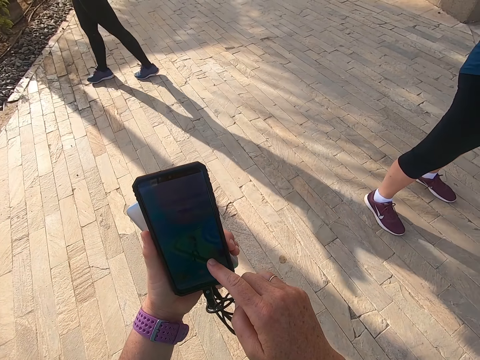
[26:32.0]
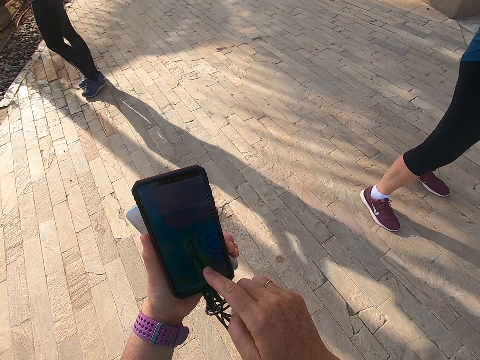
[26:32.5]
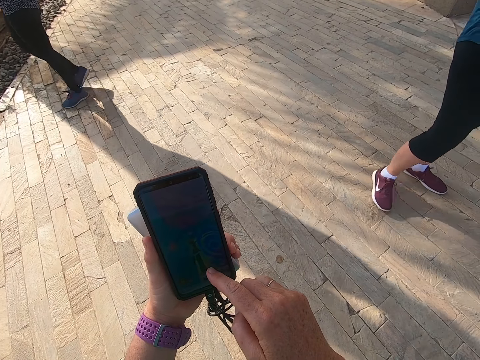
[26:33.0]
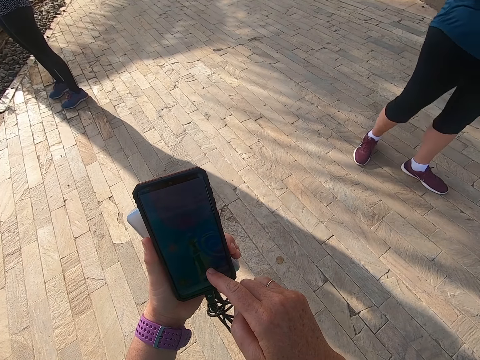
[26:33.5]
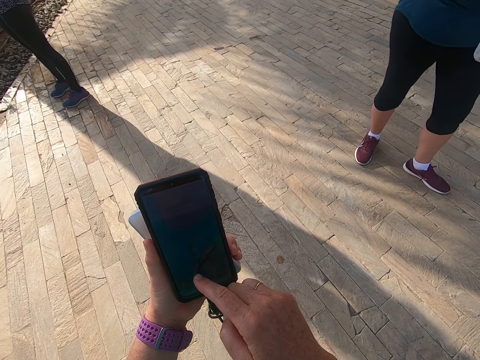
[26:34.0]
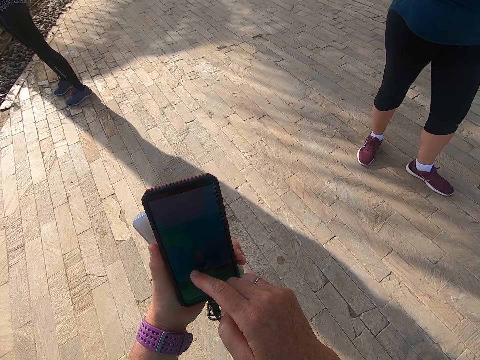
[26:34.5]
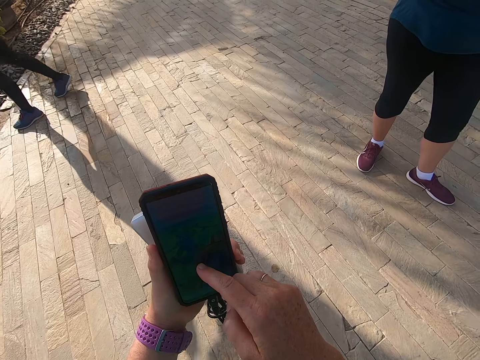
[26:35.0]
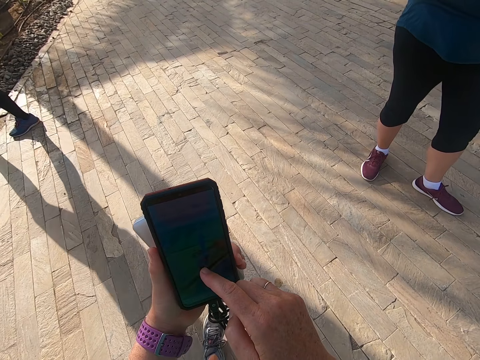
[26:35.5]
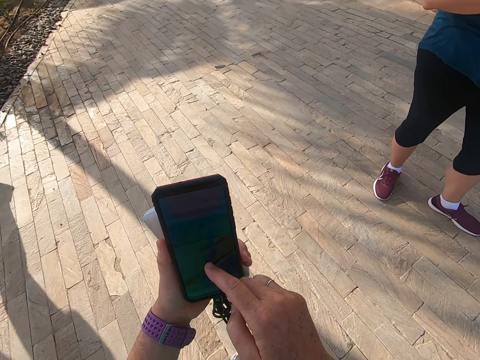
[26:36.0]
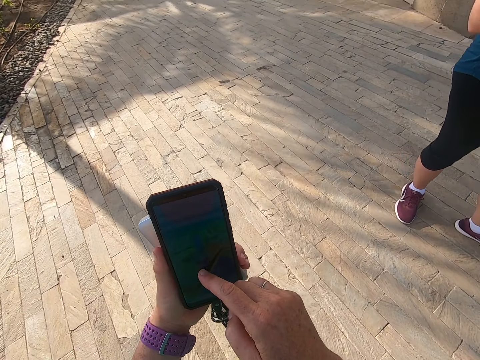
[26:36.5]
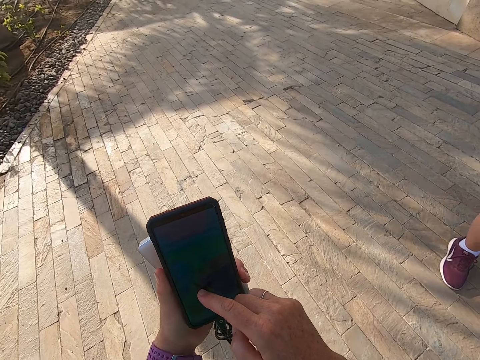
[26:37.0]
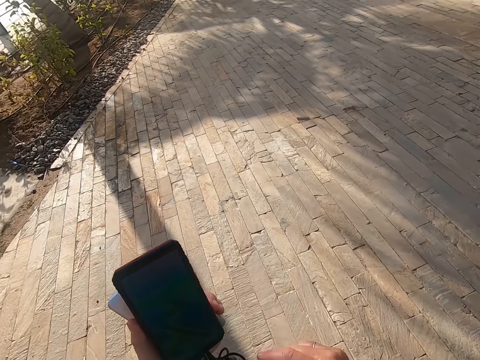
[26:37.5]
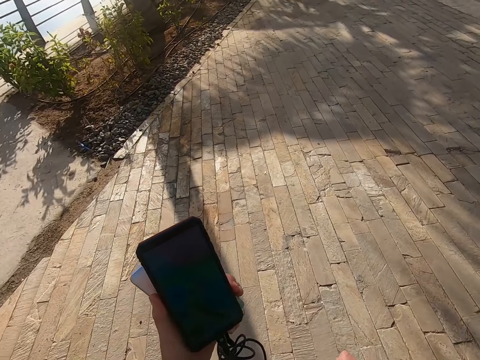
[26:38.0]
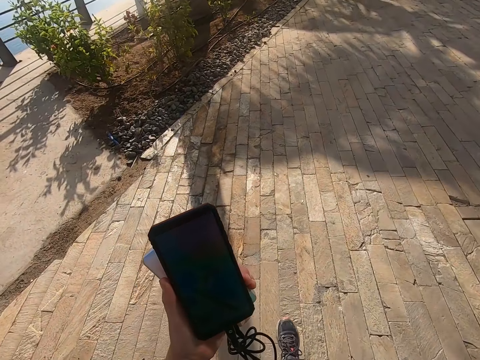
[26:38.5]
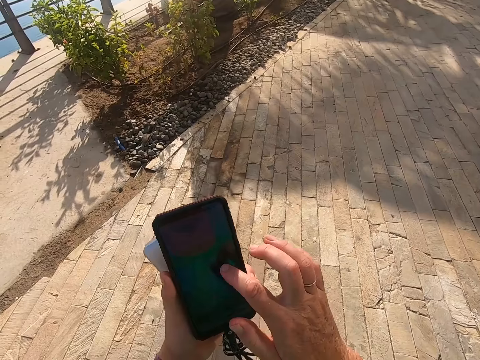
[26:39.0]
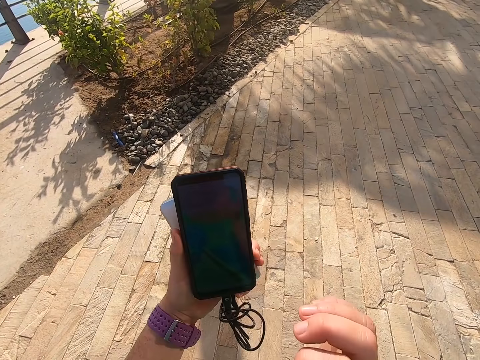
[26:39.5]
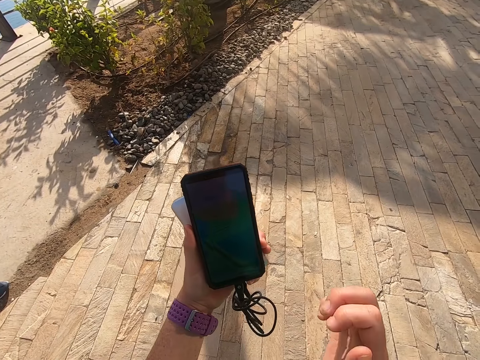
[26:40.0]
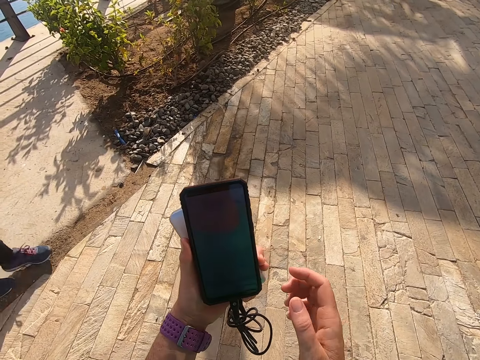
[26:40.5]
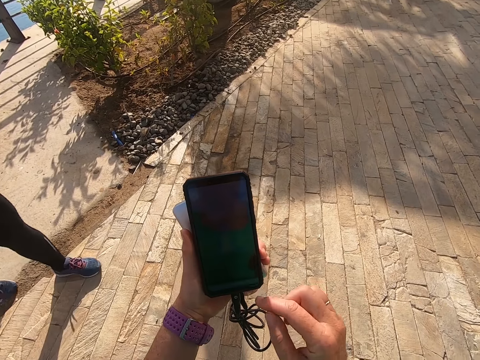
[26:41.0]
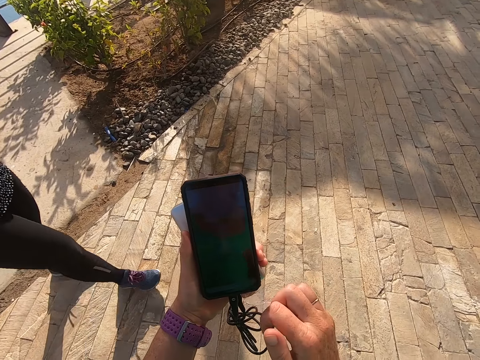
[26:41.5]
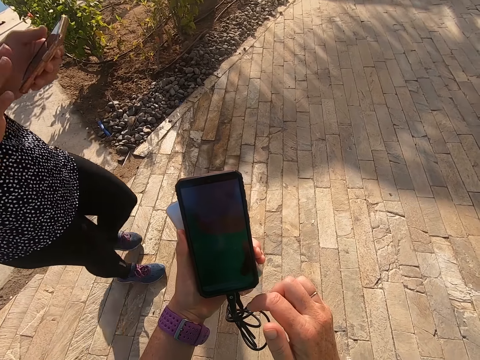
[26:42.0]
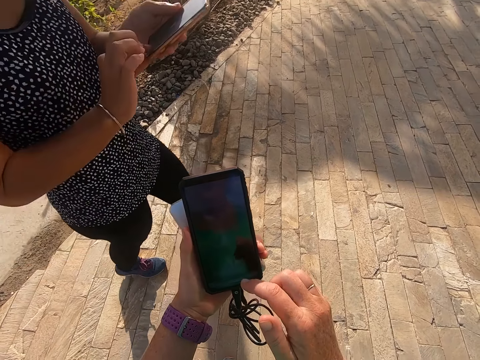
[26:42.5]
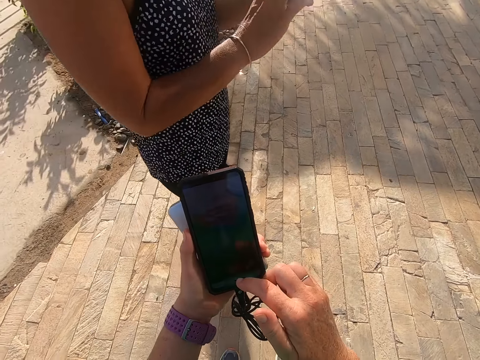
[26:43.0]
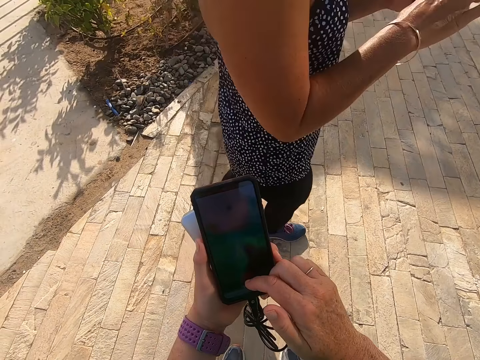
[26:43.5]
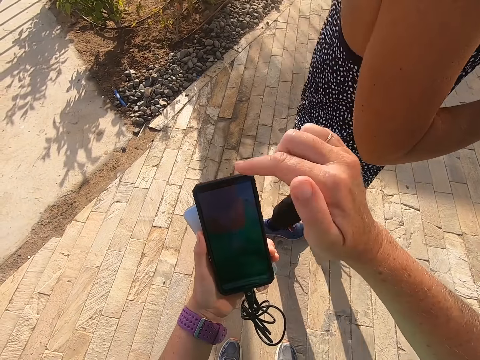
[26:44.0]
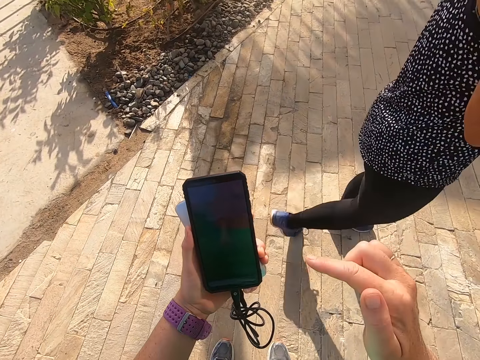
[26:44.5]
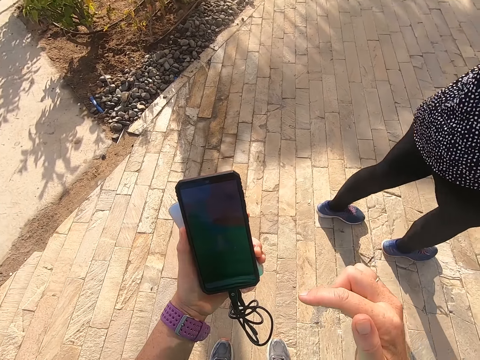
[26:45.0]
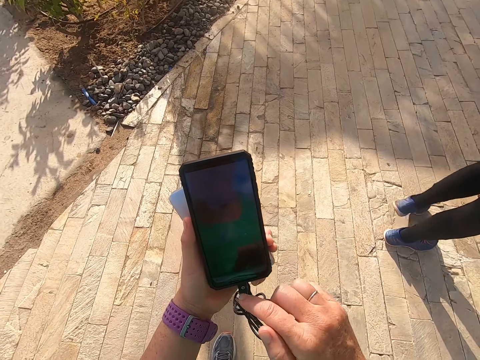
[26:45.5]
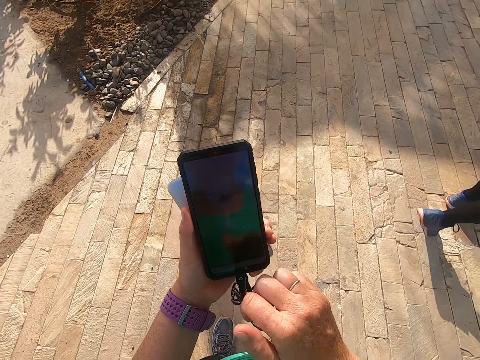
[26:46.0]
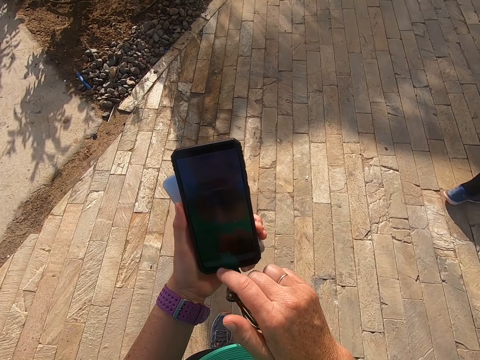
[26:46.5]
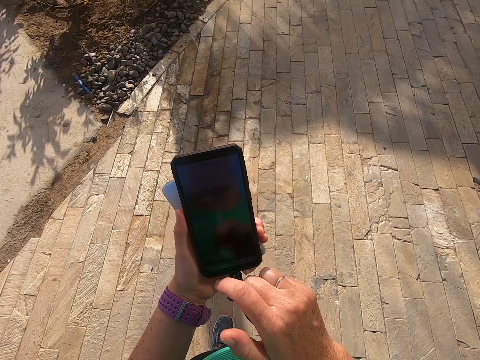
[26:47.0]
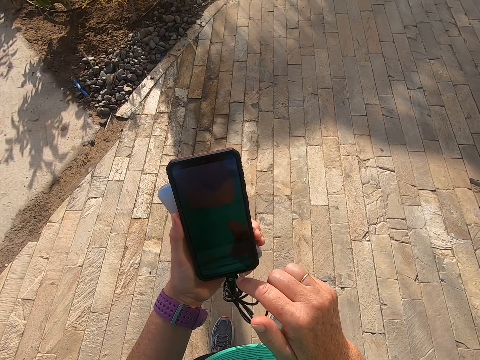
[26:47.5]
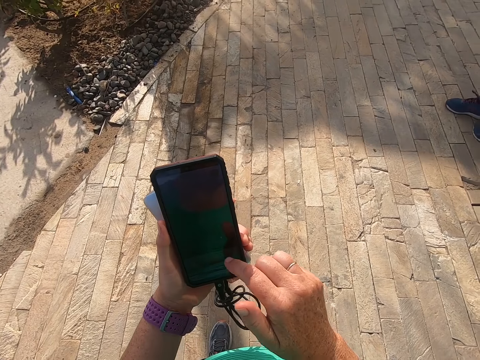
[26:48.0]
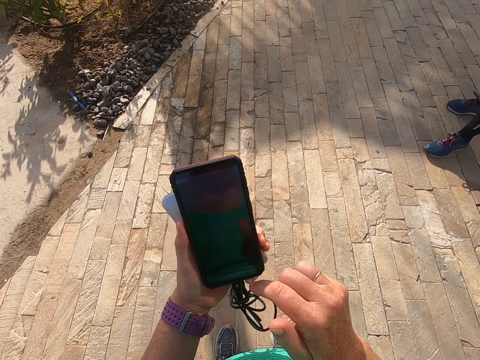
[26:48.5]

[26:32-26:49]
The camera wearer takes a selfie. They walk on the road. They touch a screen. They scroll the phone. They take a selfie. They look on the phone. A man walks on the road. The camera wearer scrolls the phone. They touch the screen. They scratch the left hand.

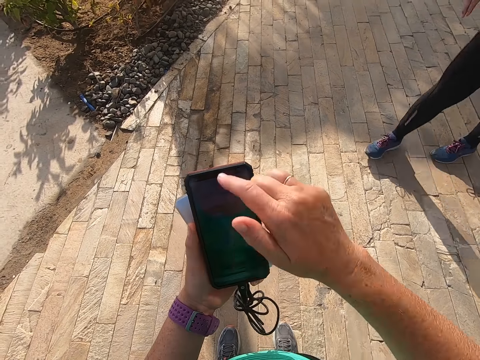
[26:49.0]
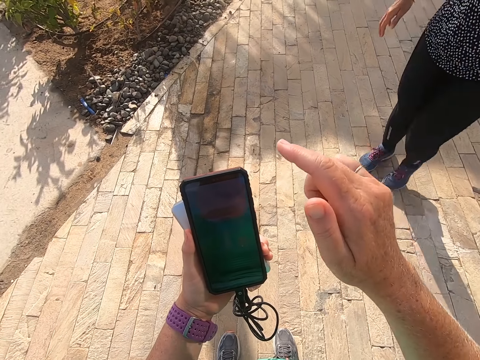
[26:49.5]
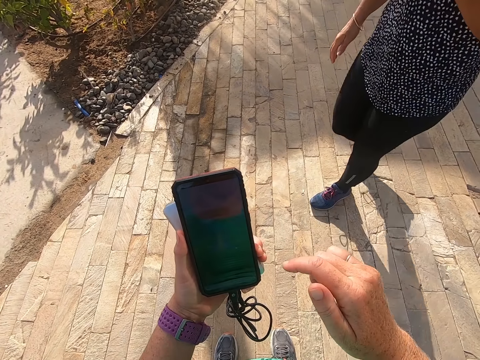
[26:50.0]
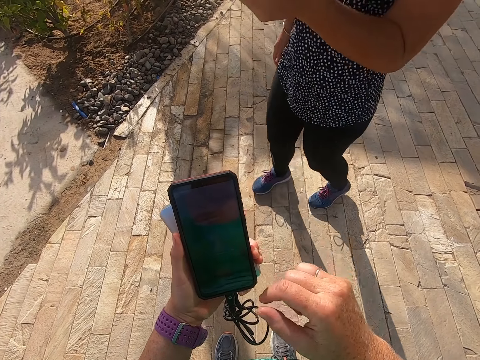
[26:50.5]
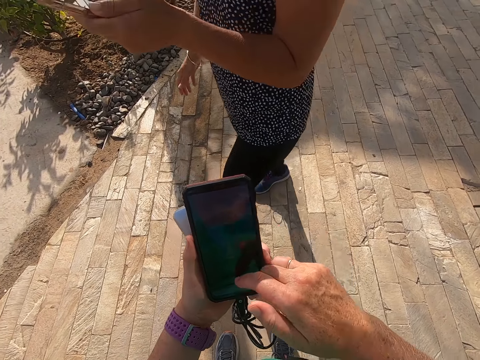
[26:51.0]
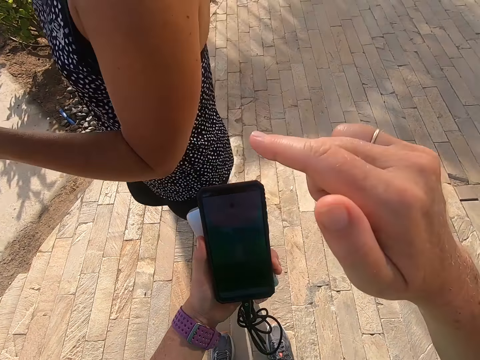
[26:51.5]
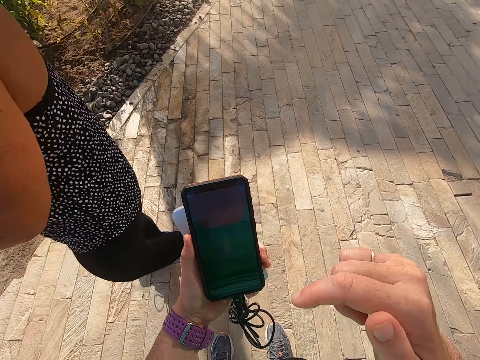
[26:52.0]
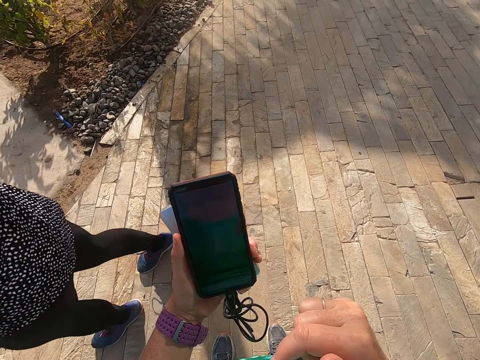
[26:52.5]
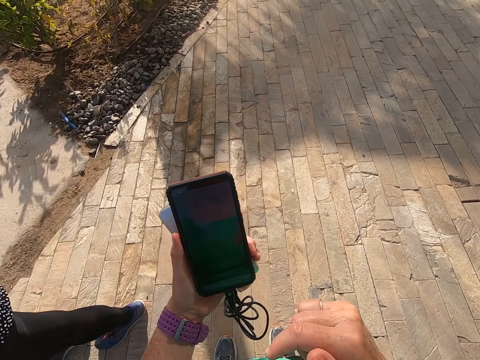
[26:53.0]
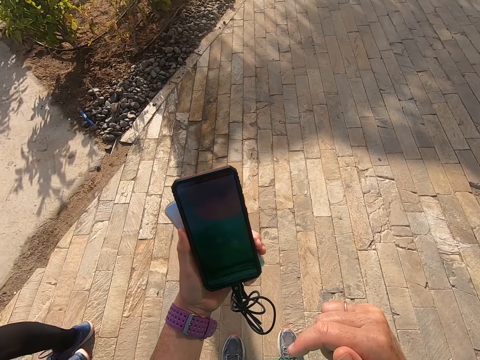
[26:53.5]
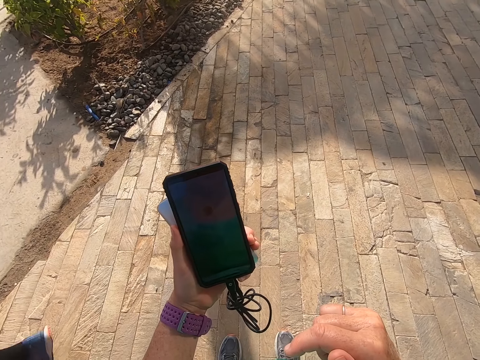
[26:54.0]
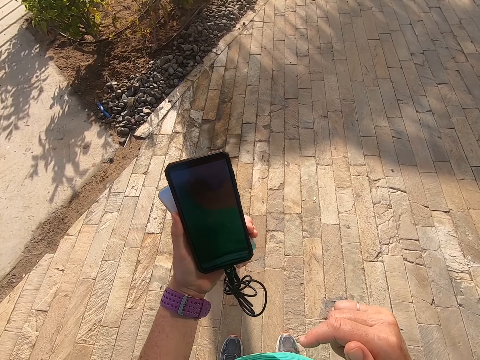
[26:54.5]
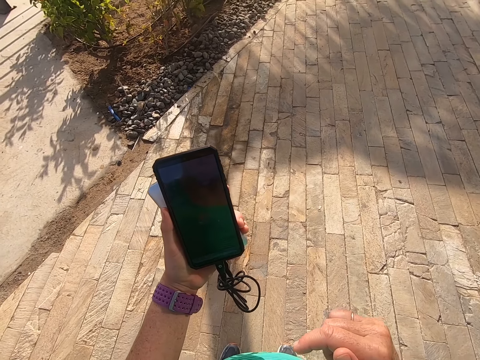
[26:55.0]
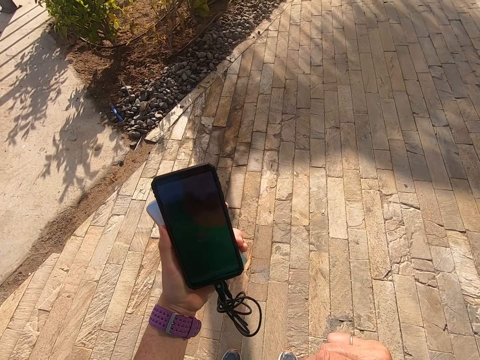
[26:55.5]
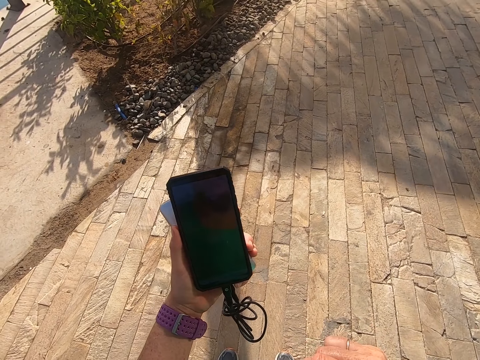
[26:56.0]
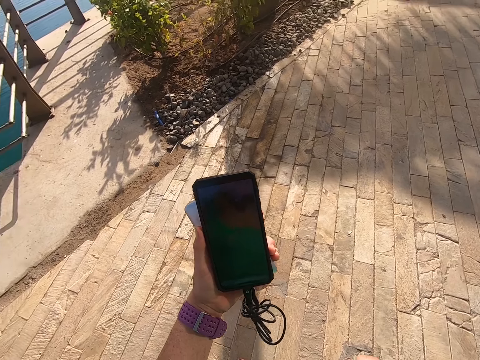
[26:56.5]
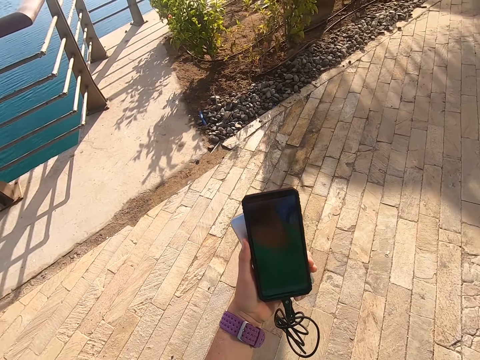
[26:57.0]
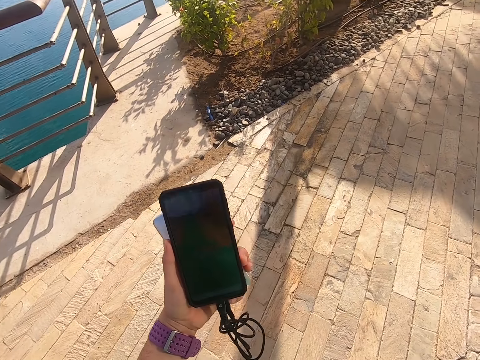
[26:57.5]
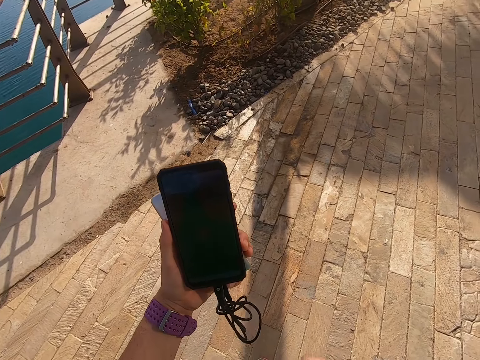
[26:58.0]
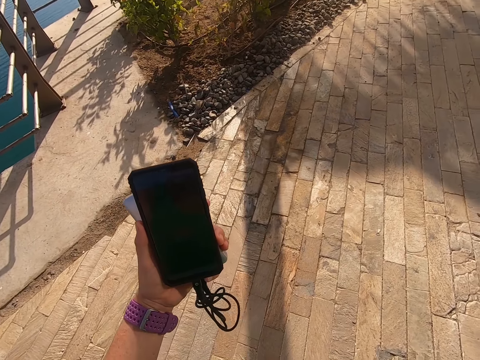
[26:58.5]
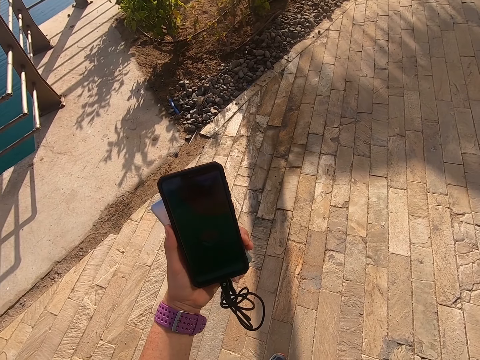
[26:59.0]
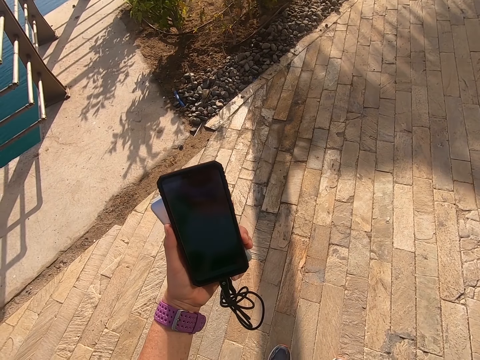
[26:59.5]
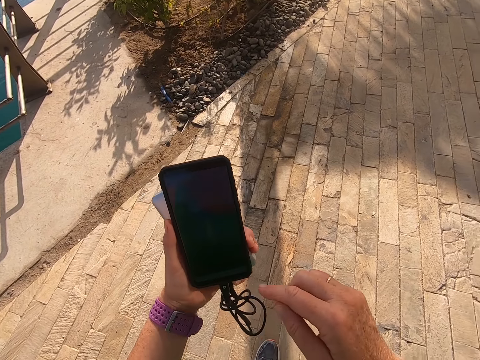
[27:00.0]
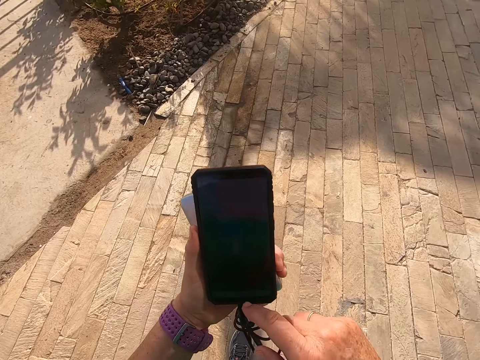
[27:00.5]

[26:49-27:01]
The camera wearer holds the phone. A man walks on the road. The camera wearer scrolls the phone and looks on the phone. They take a selfie.
